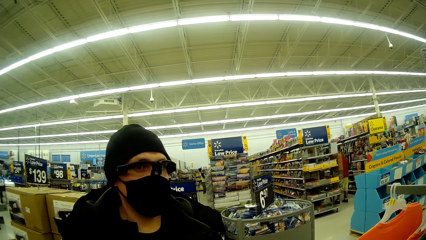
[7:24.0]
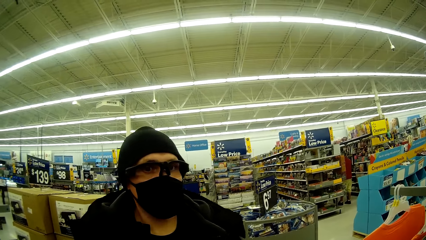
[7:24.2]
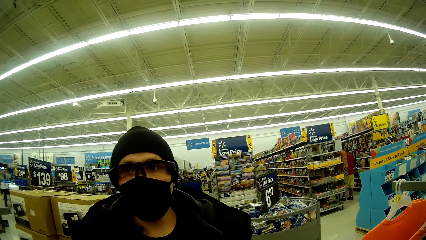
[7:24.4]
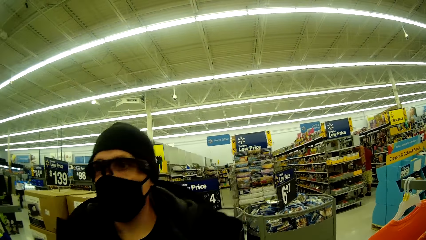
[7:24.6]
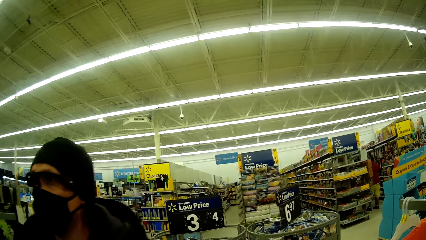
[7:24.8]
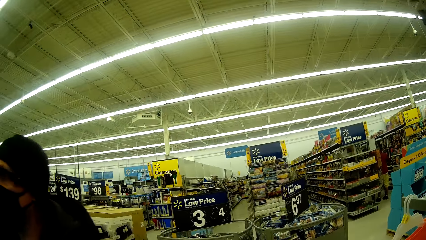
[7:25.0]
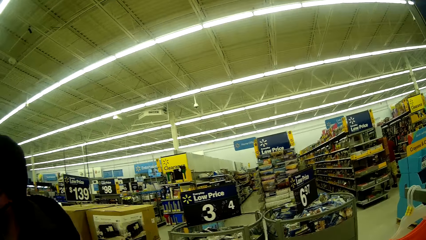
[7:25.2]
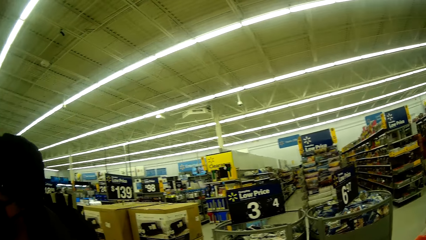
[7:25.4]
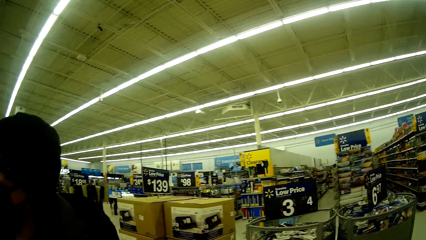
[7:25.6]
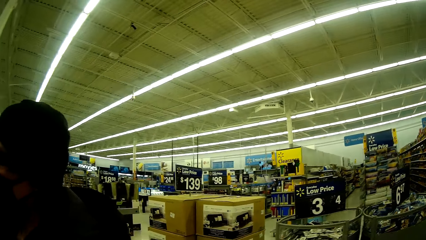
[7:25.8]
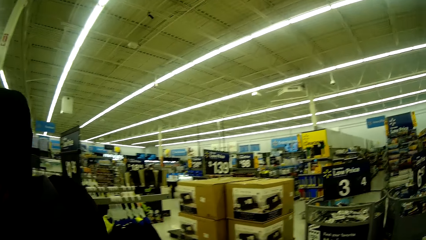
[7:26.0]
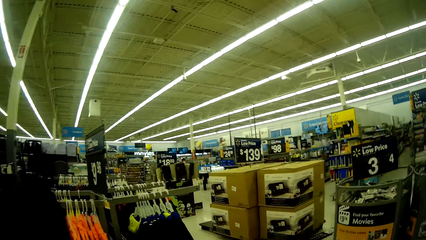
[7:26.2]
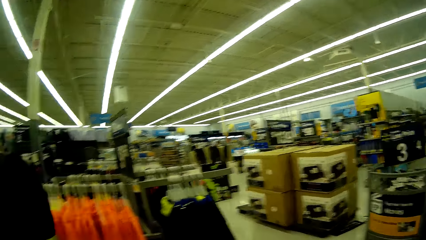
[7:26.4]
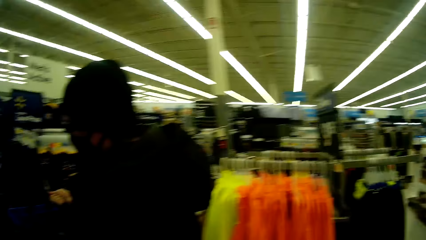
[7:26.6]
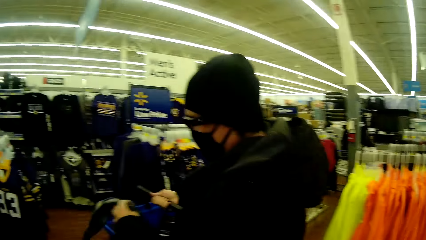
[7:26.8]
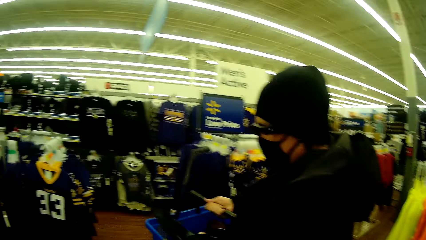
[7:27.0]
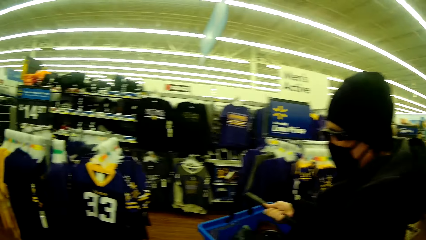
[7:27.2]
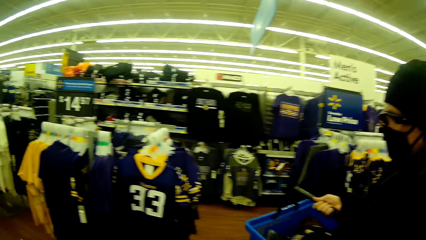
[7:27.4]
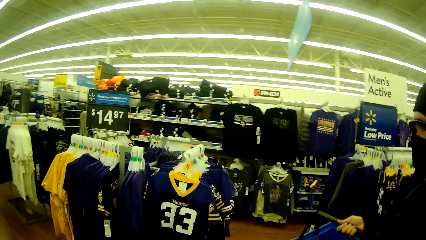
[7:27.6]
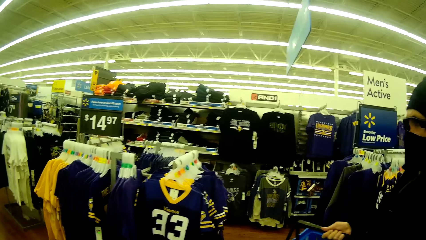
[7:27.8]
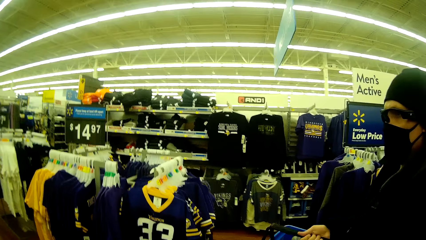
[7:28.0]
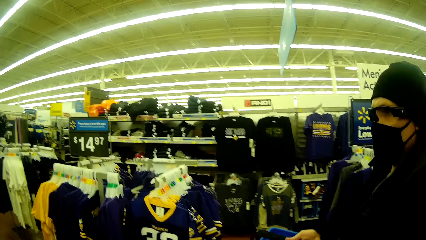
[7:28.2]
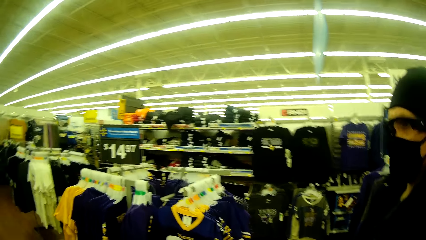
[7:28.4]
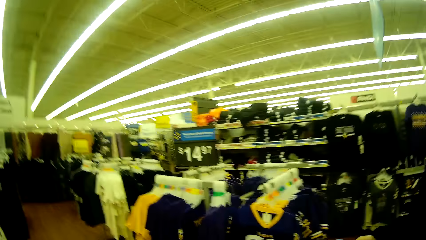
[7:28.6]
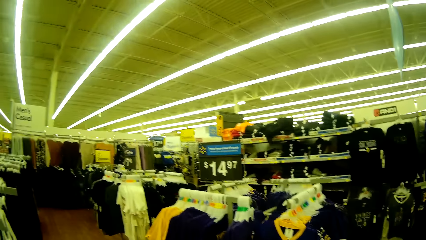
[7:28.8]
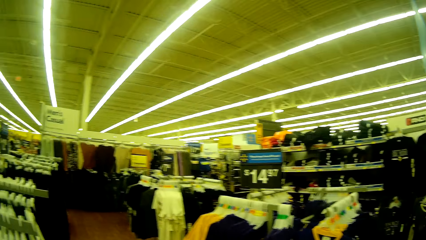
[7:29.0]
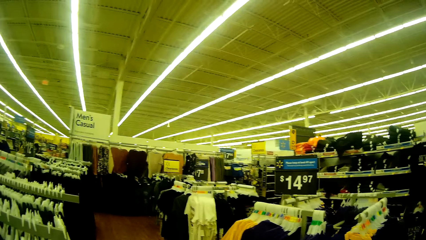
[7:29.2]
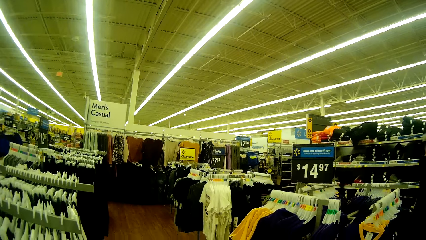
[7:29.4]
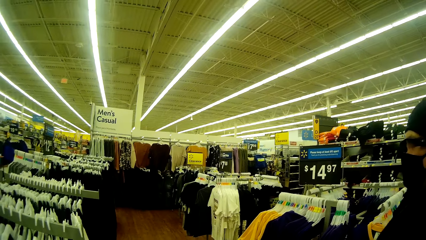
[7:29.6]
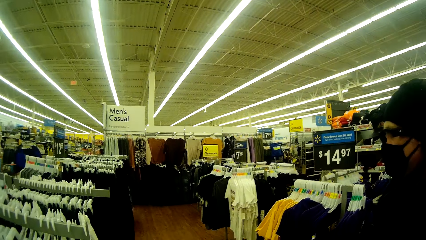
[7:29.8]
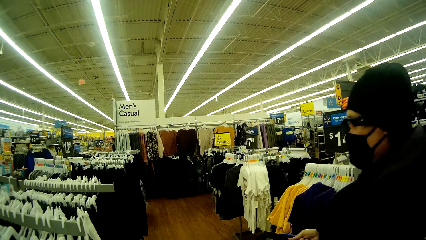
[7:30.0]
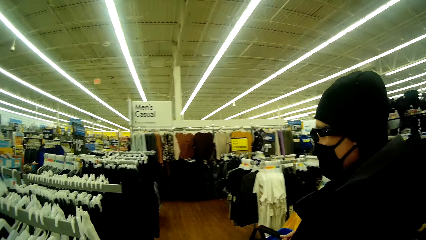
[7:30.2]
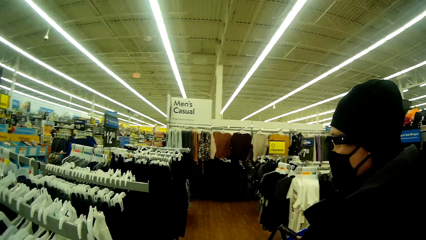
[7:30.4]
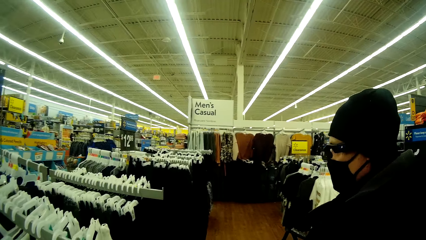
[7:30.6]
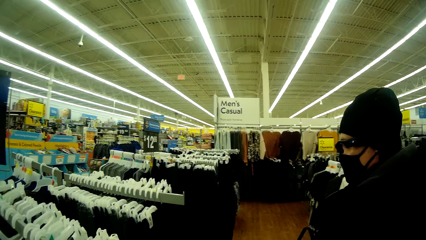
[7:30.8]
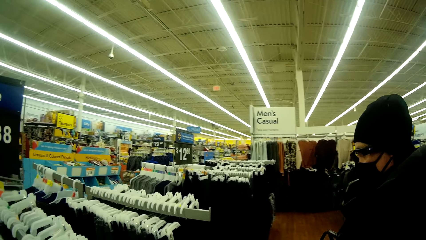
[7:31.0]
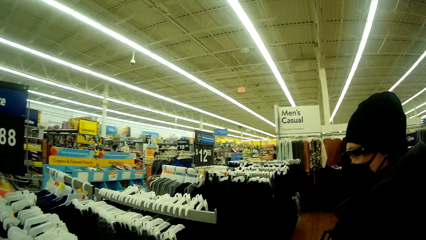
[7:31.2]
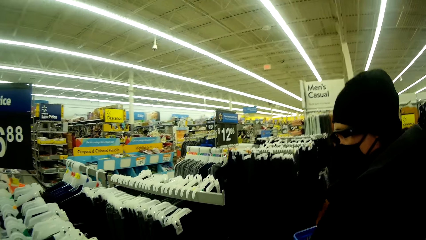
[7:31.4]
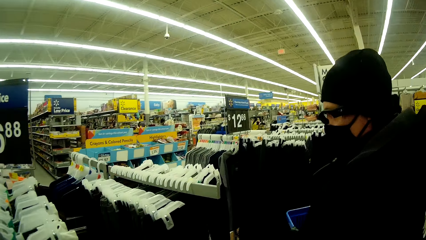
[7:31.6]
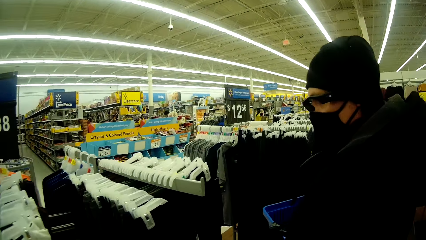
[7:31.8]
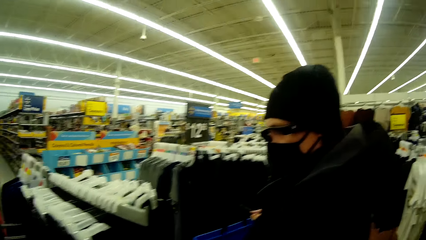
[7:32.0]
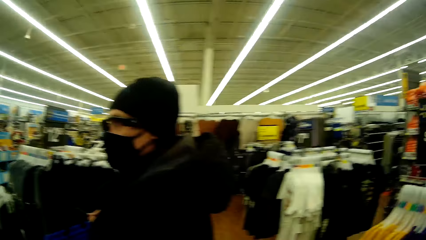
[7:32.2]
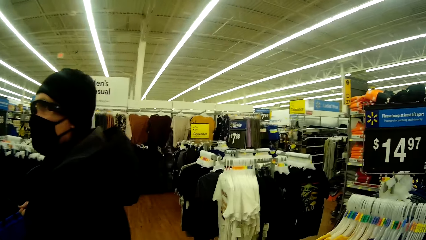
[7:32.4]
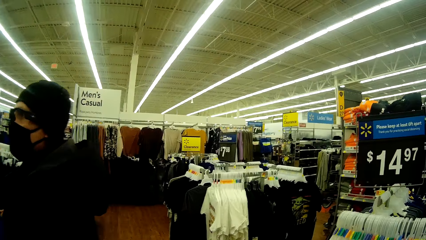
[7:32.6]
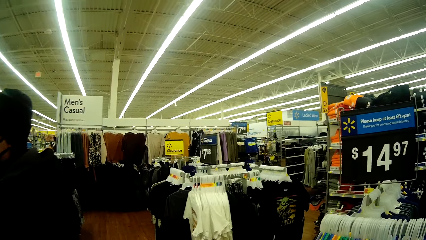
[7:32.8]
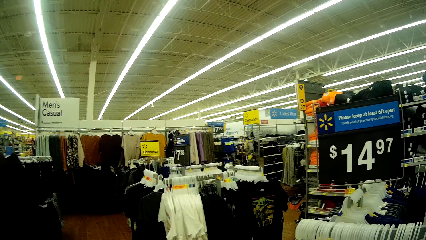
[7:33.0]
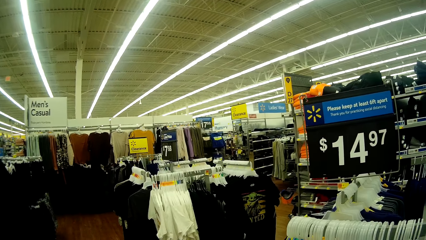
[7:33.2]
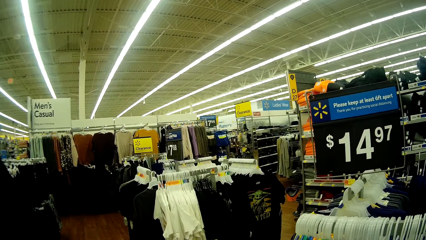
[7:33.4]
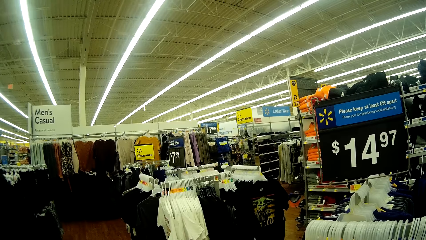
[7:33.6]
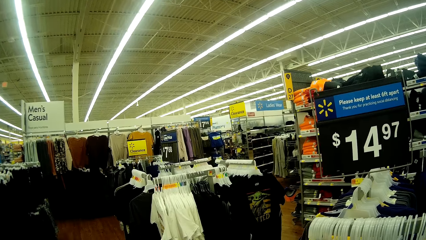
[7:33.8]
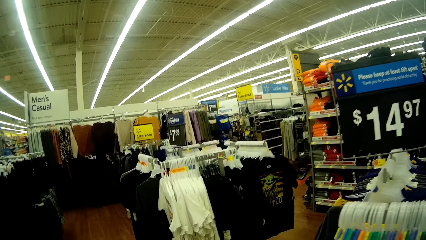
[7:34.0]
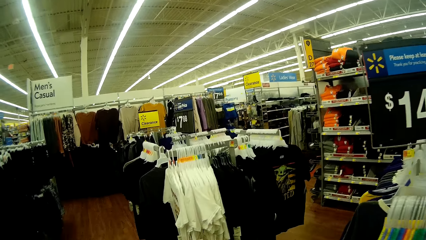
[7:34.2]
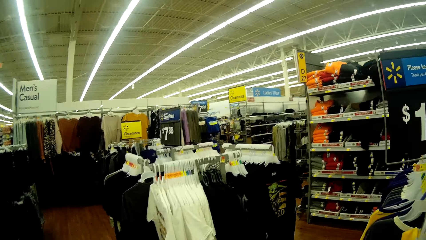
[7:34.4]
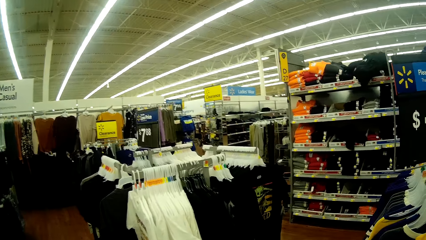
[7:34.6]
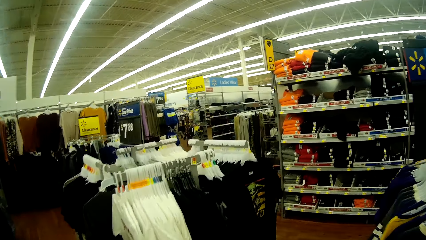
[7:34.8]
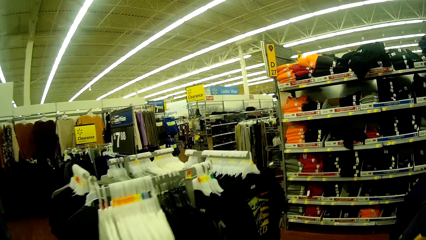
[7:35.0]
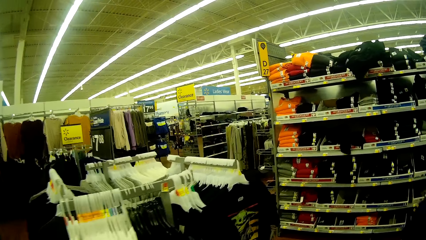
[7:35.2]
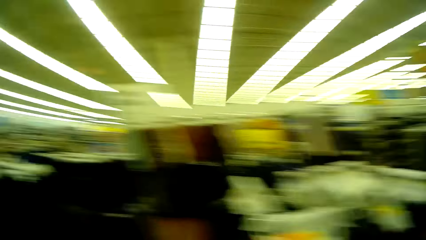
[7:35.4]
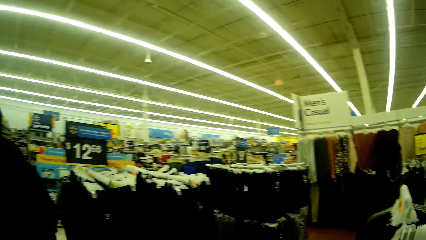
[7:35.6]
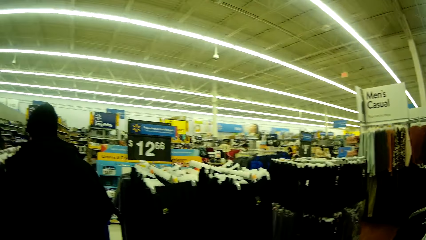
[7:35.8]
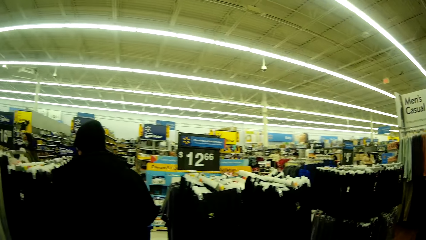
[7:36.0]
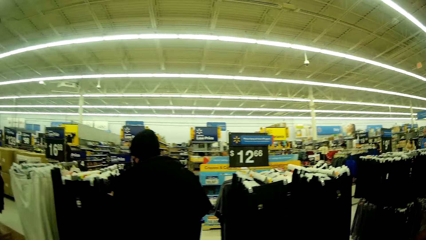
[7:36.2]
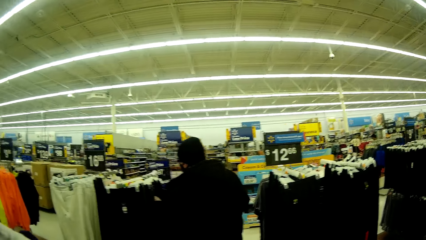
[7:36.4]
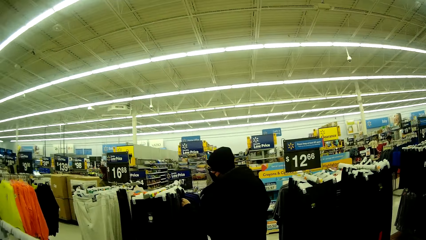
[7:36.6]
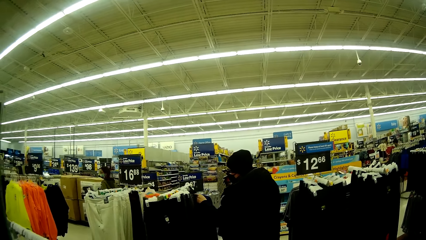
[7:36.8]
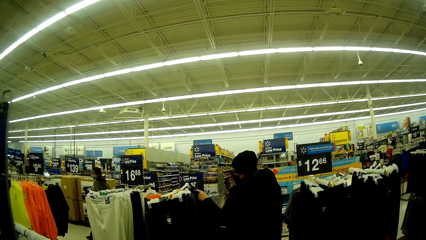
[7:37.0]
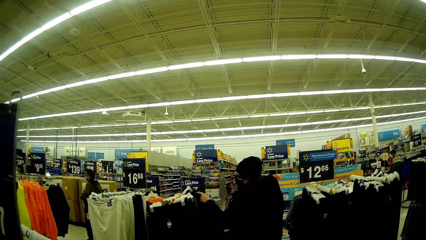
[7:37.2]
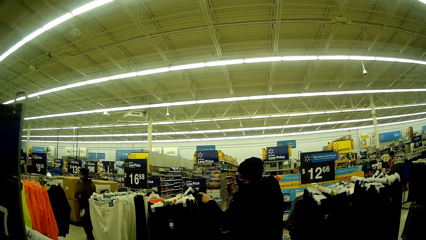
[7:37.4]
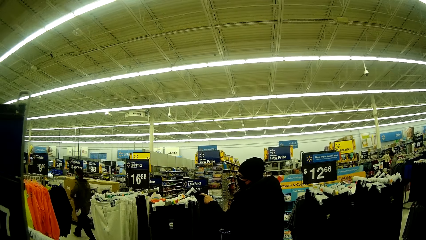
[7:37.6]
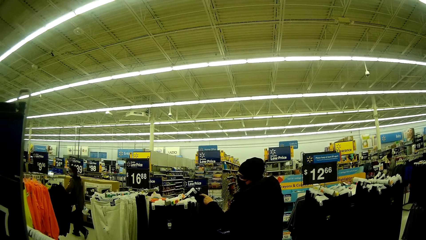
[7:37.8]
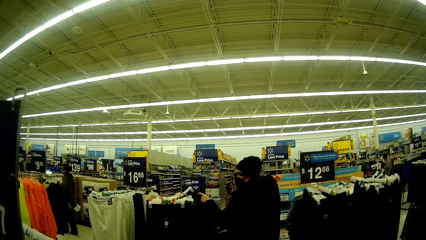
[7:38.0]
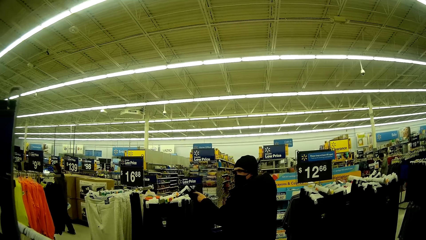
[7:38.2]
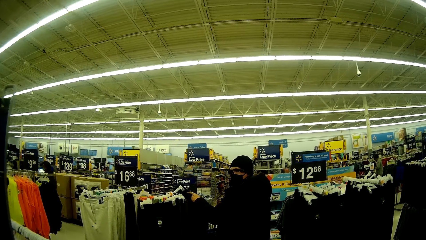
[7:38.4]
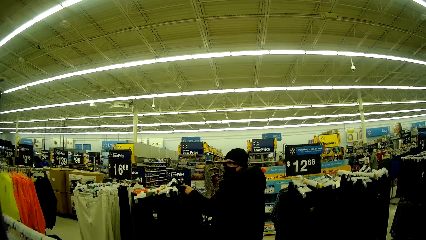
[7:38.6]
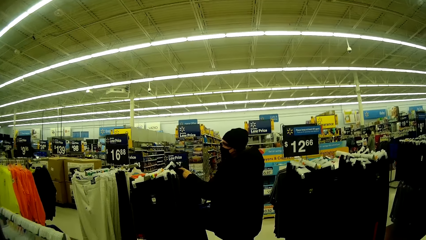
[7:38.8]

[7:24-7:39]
The woman drops a shirt into the basket in her hand. The woman checks out a trouser from the clothes rack.
